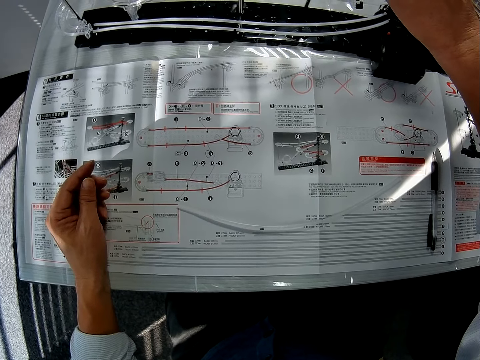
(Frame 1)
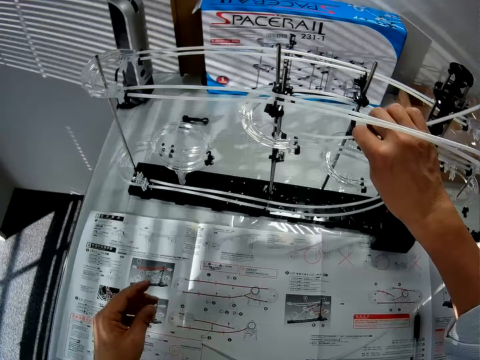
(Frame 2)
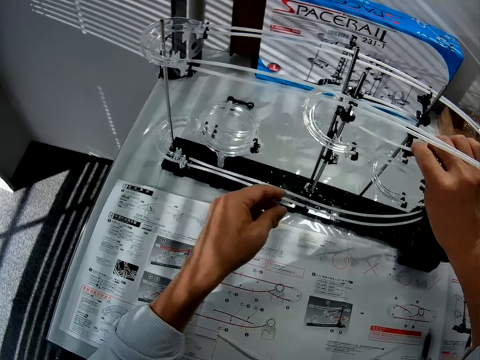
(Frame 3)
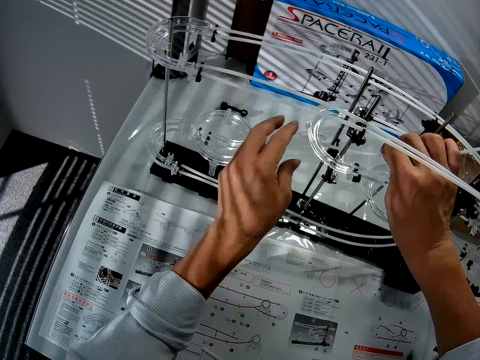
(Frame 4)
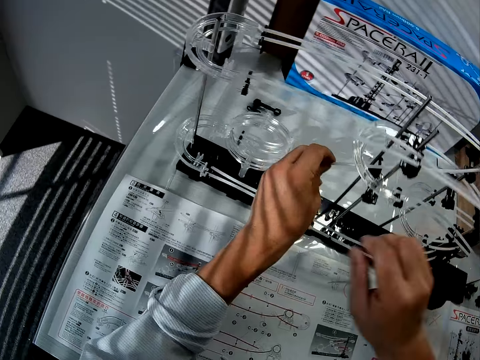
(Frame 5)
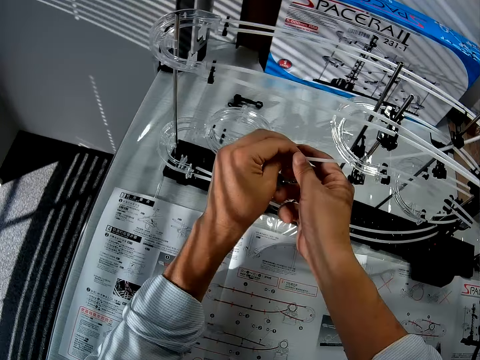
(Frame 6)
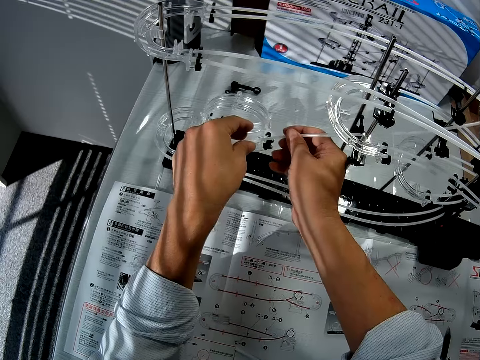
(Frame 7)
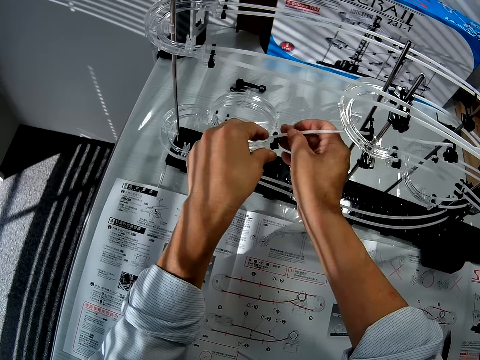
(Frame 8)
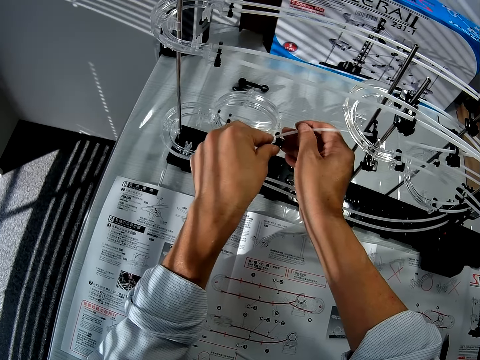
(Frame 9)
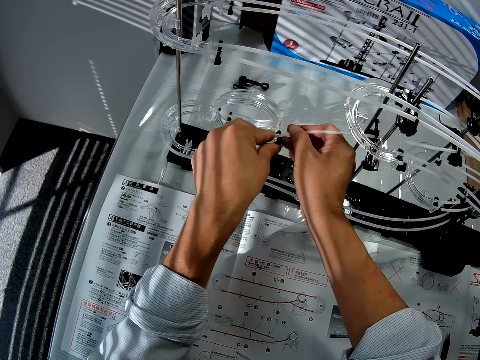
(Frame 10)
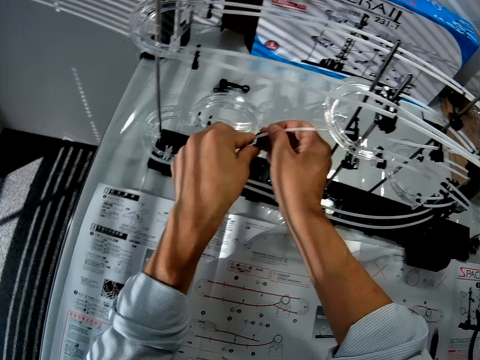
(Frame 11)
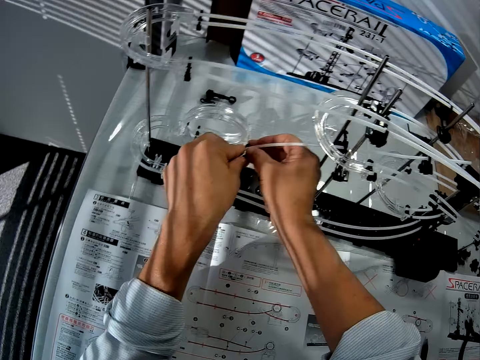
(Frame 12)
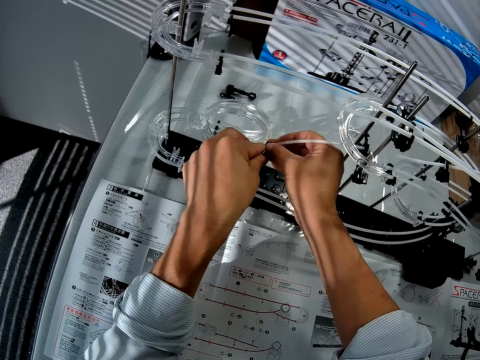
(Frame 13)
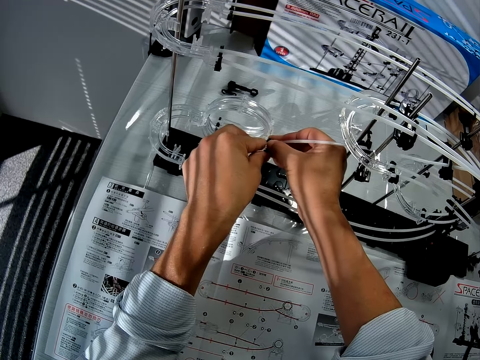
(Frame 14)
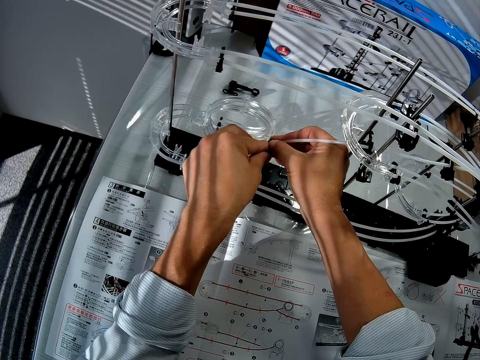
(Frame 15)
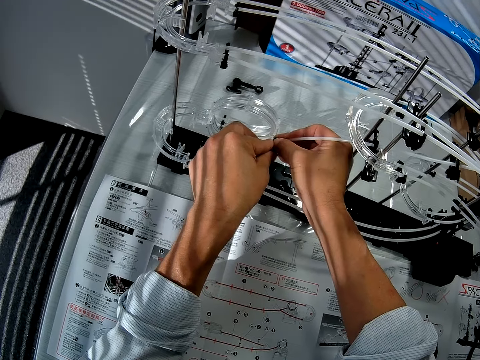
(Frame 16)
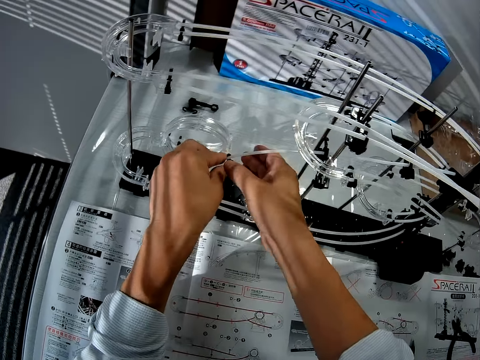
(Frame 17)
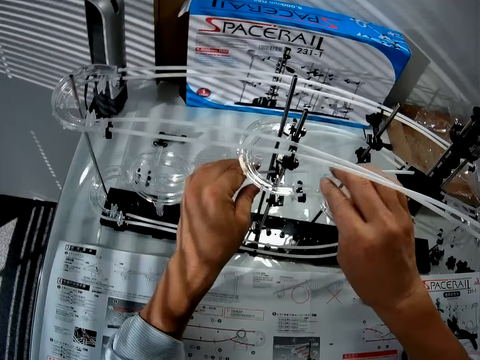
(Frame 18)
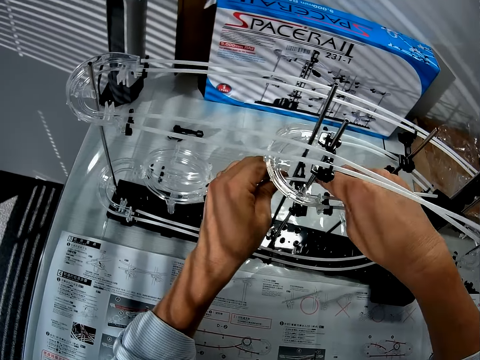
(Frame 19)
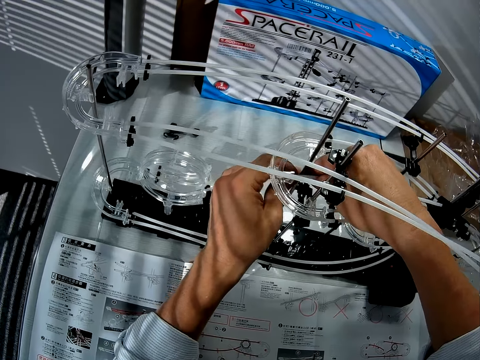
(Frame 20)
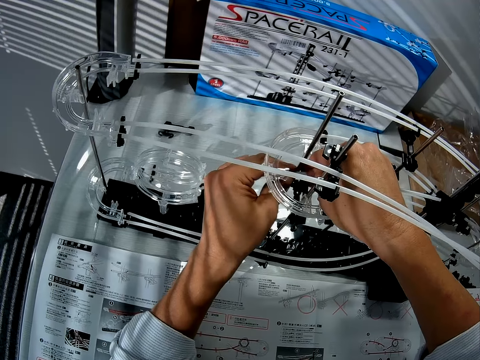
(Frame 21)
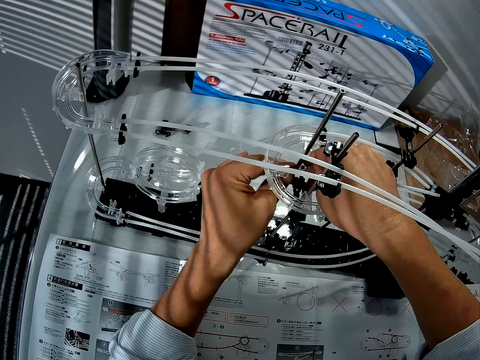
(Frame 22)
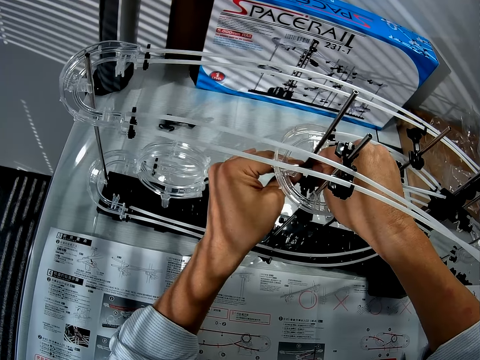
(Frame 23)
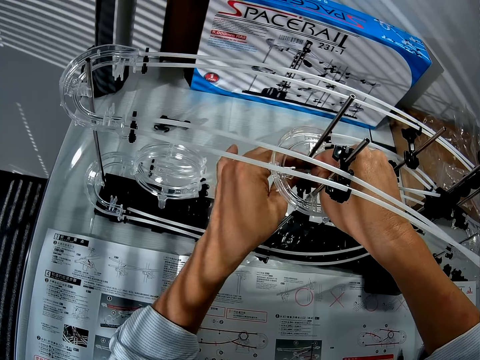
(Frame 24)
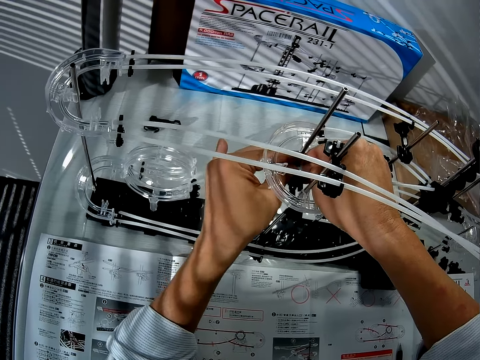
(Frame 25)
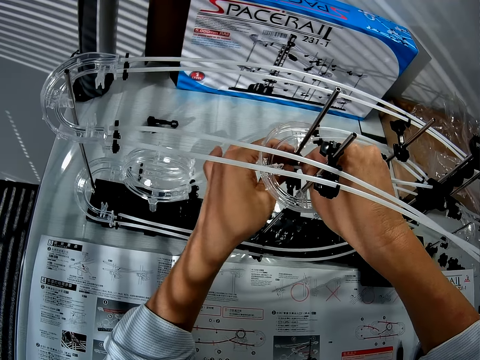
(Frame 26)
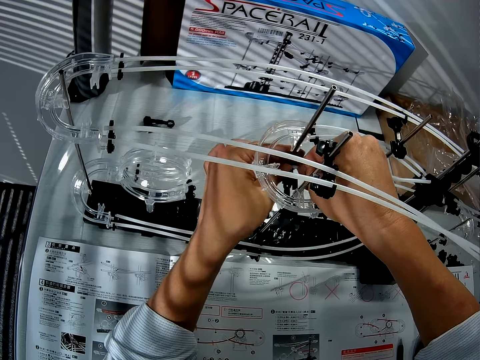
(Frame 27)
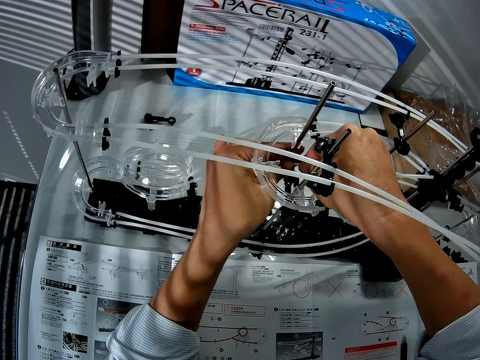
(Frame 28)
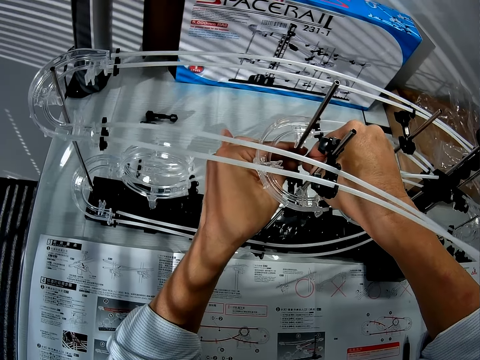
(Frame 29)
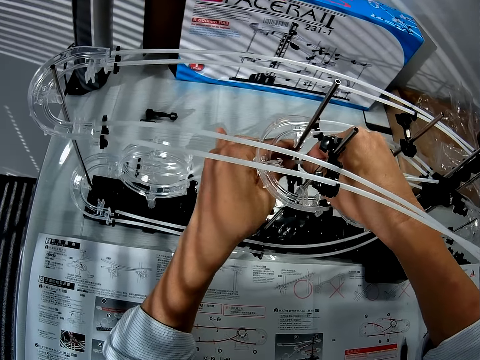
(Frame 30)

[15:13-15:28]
The camera wearer adjusts a rail on a shaft stand with a hand. They insert the rail on a loop on a space rail.

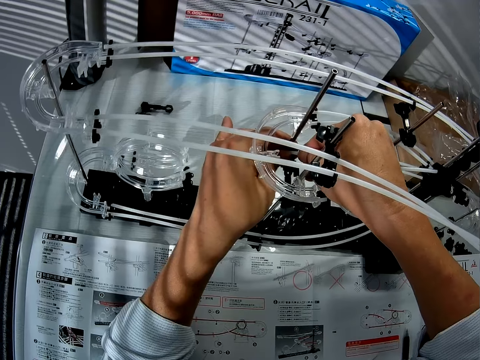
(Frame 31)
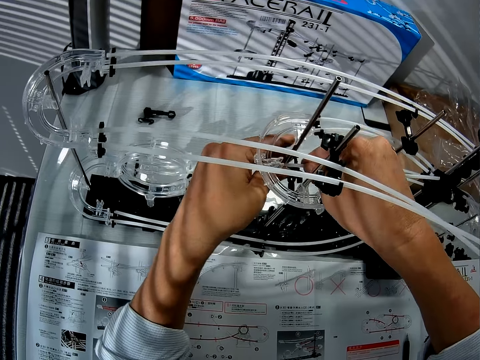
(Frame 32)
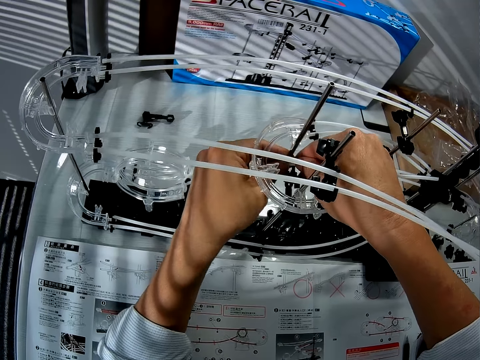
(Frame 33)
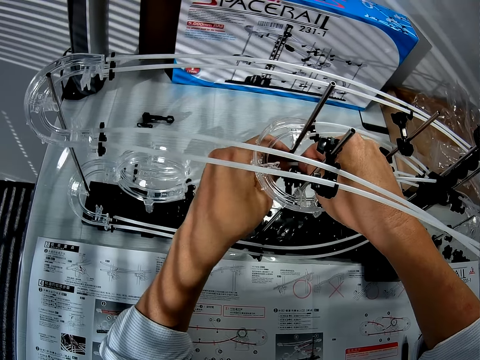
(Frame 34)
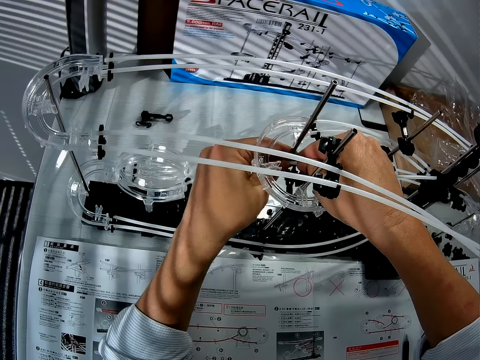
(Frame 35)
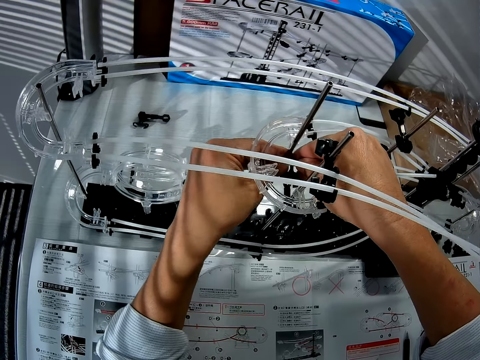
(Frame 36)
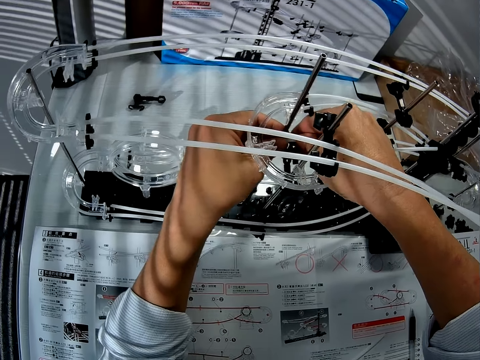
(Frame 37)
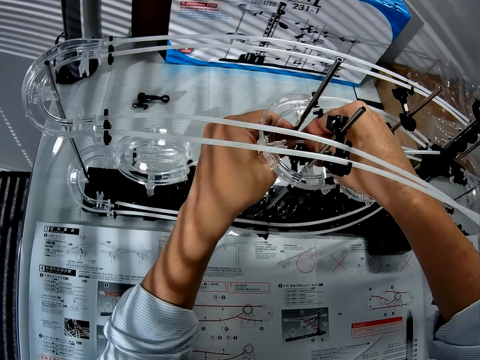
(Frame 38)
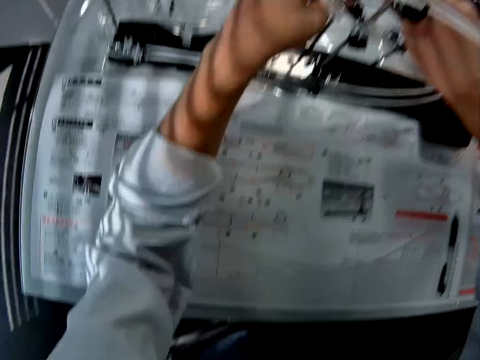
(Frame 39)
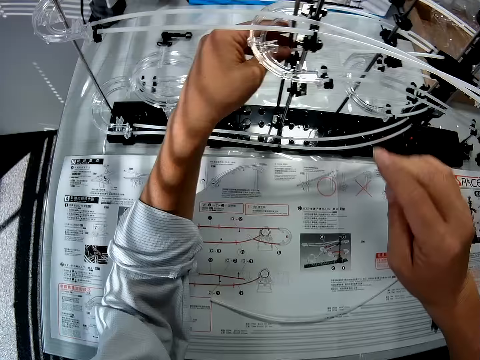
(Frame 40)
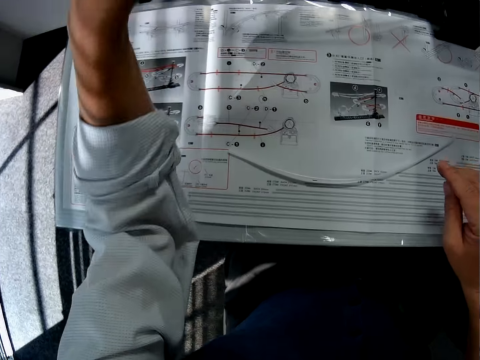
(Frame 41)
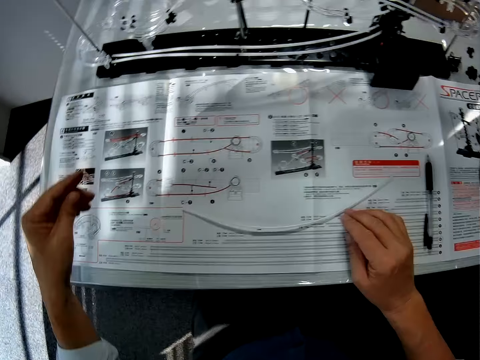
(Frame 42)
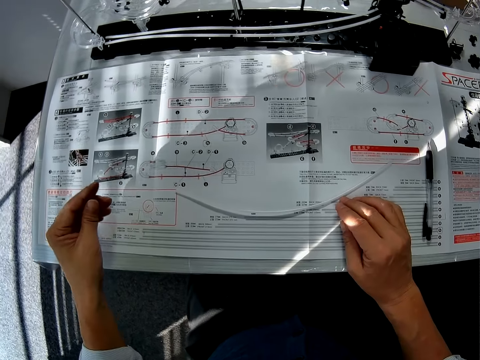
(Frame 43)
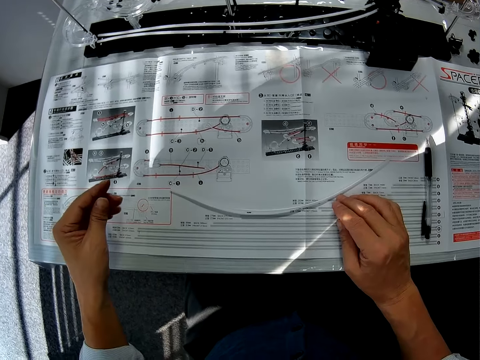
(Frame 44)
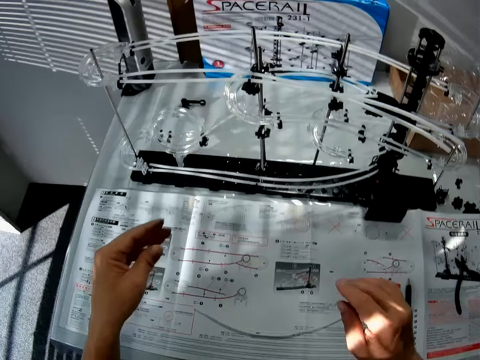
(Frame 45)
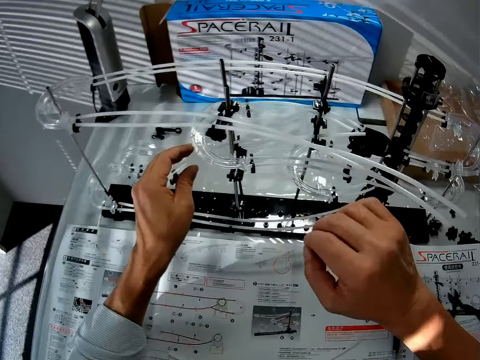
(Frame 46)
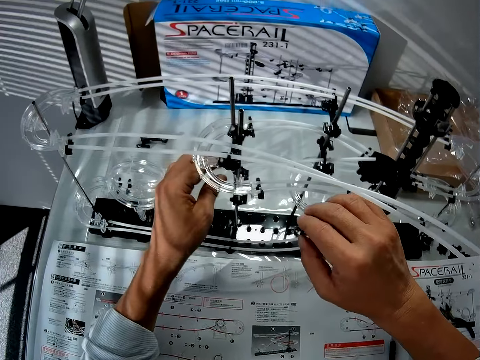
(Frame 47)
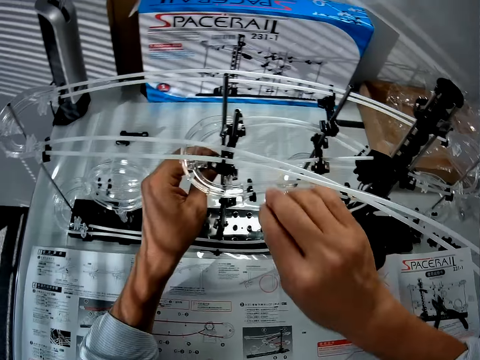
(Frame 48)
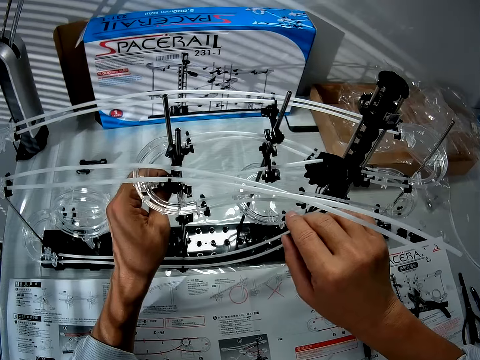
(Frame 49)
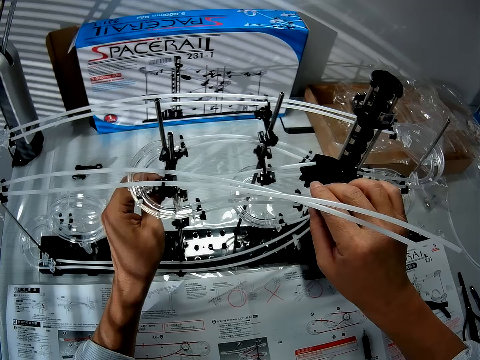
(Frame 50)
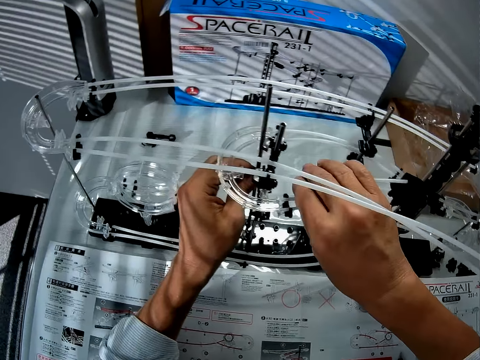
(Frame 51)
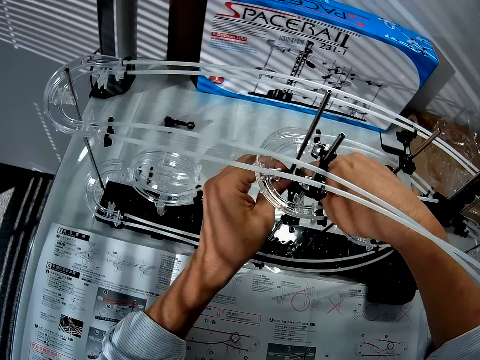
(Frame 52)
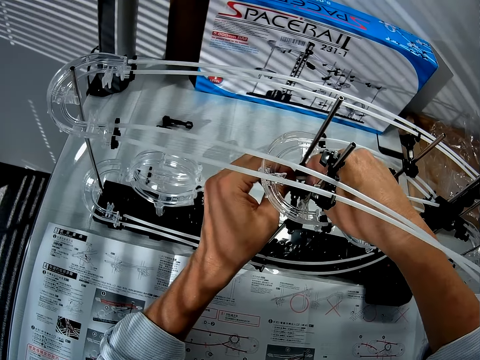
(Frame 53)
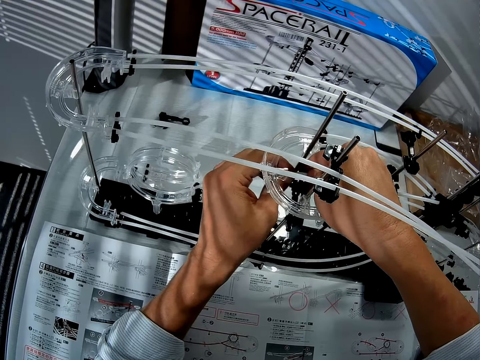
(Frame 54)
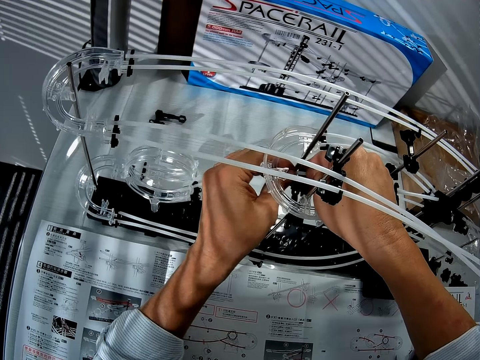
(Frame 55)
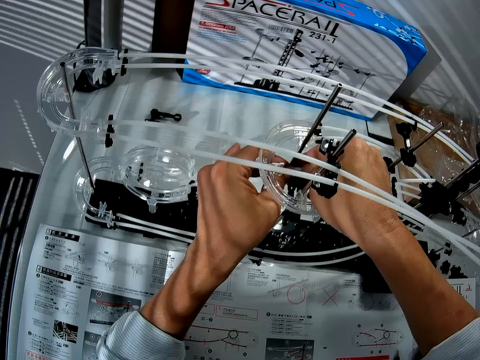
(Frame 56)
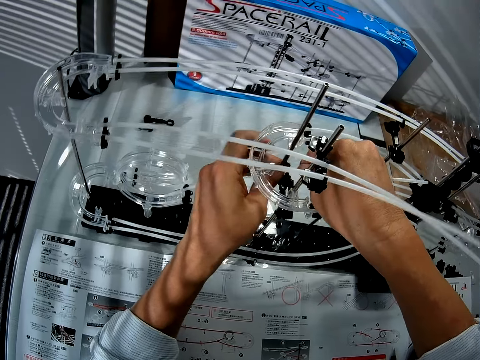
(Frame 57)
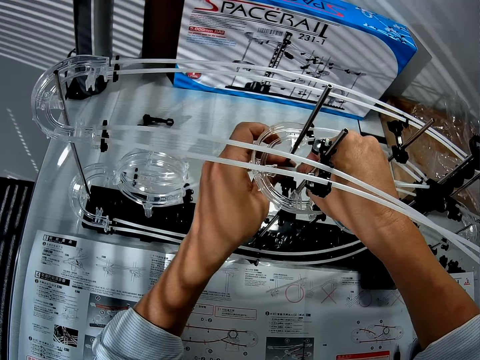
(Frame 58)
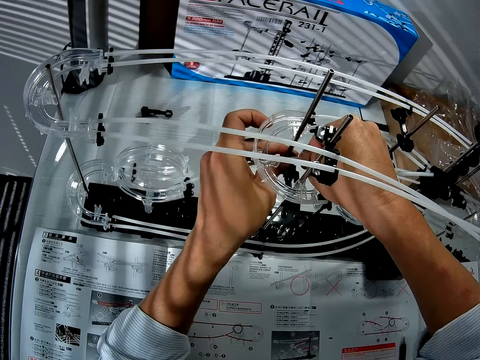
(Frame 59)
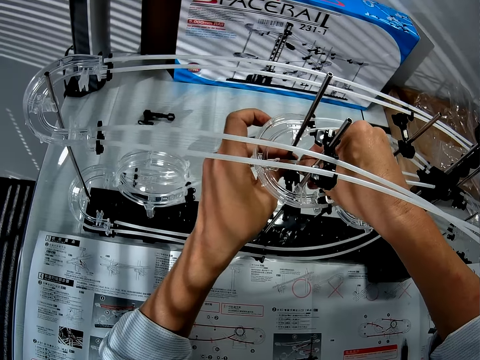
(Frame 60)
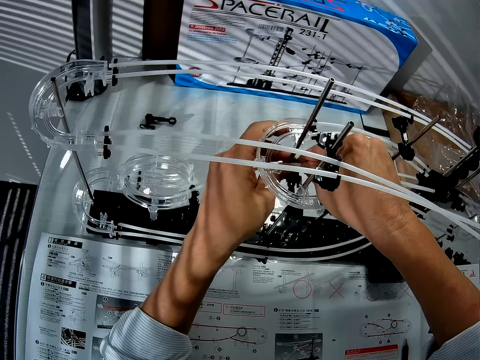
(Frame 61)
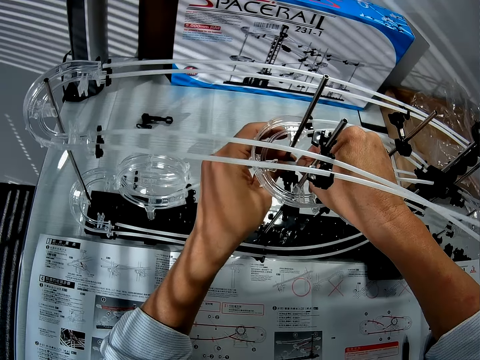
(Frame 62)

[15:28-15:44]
The camera wearer looks at a piece of paper on a table. They adjust a rail on a shaft stand with a hand.
